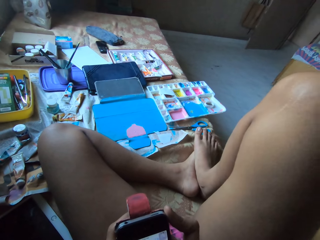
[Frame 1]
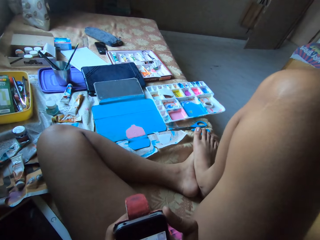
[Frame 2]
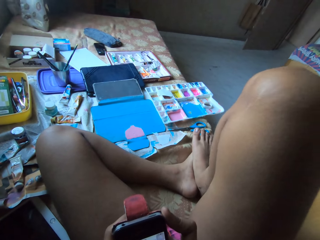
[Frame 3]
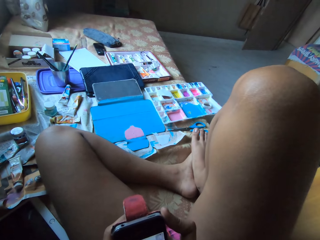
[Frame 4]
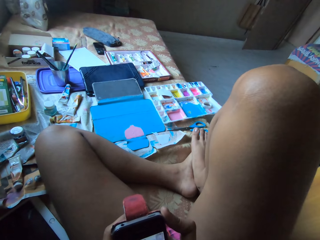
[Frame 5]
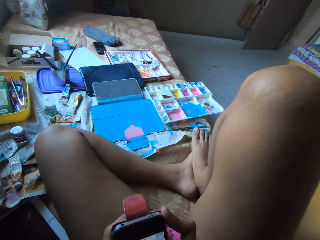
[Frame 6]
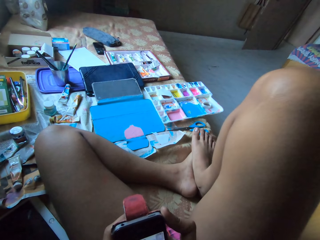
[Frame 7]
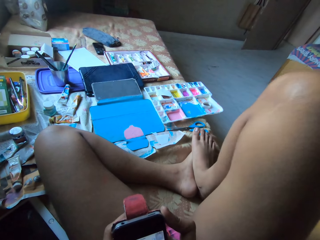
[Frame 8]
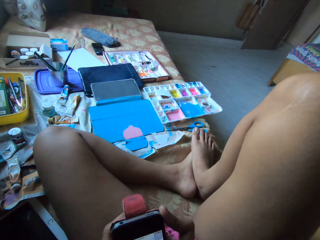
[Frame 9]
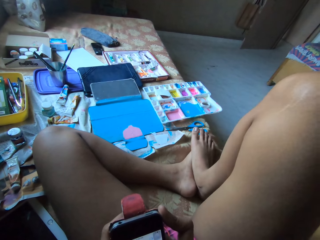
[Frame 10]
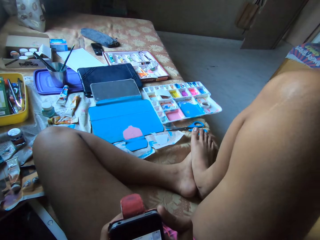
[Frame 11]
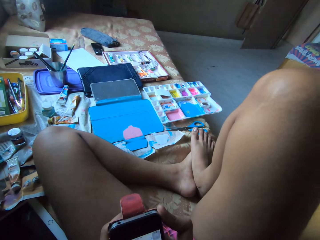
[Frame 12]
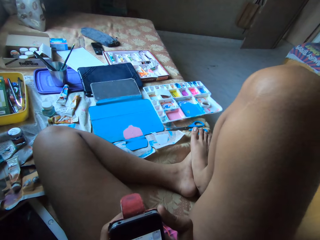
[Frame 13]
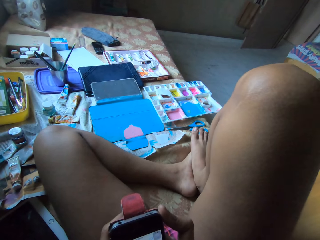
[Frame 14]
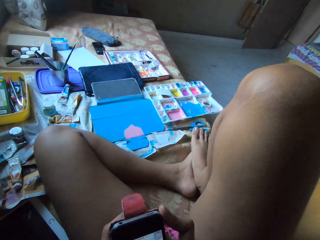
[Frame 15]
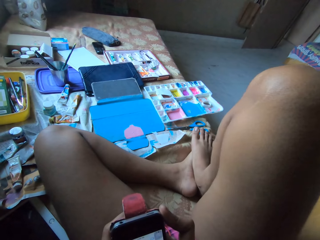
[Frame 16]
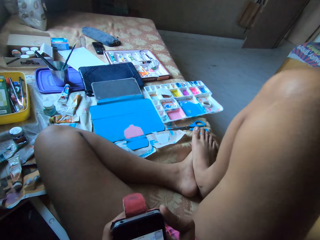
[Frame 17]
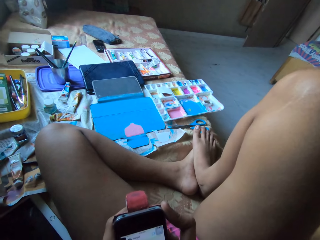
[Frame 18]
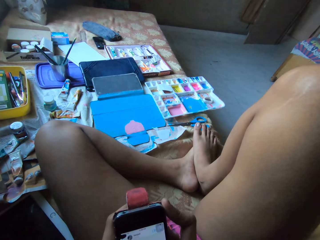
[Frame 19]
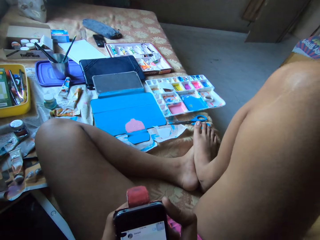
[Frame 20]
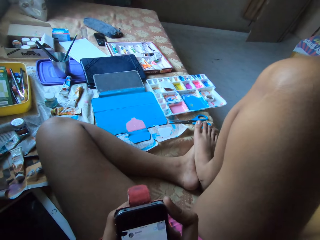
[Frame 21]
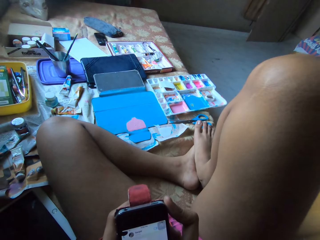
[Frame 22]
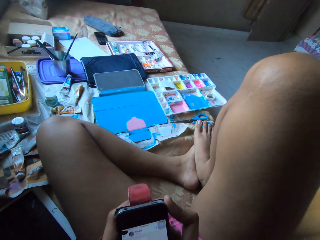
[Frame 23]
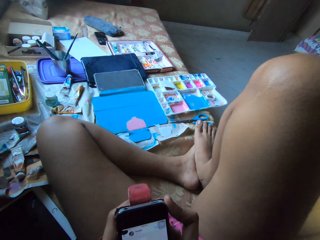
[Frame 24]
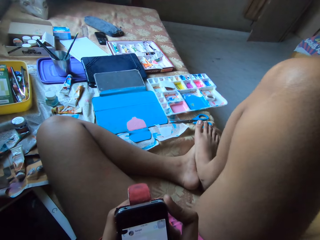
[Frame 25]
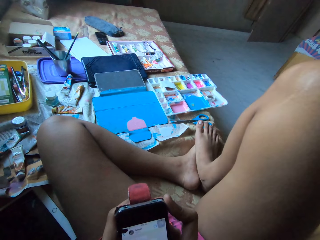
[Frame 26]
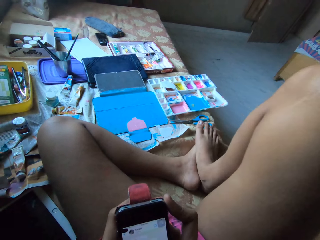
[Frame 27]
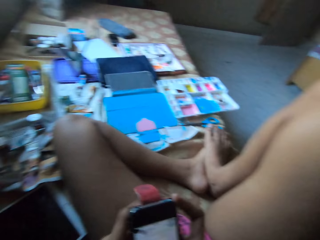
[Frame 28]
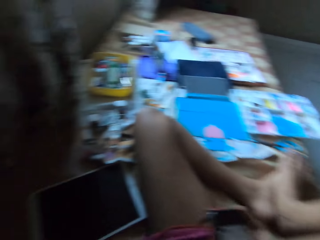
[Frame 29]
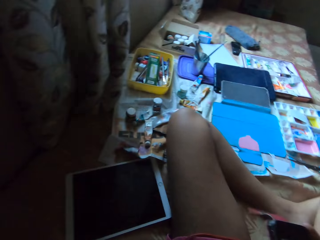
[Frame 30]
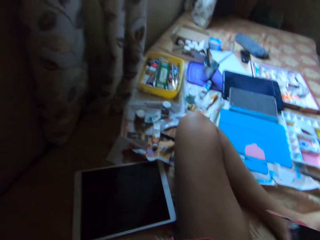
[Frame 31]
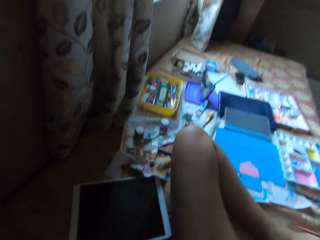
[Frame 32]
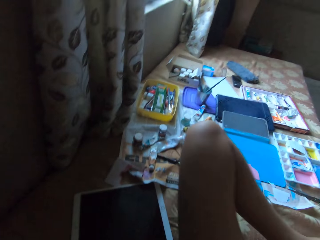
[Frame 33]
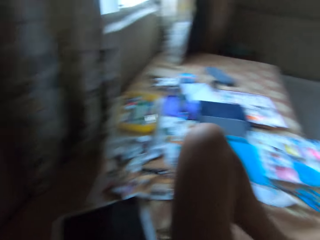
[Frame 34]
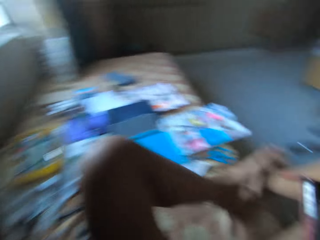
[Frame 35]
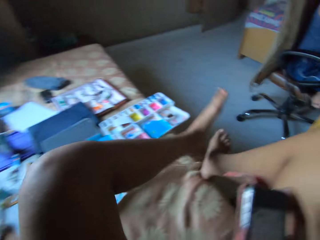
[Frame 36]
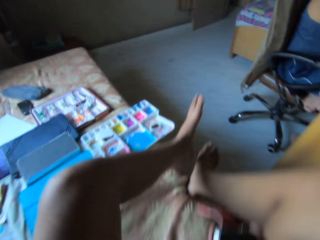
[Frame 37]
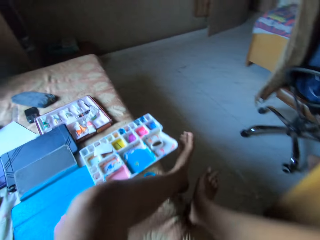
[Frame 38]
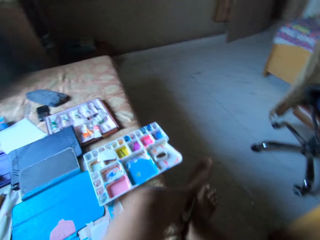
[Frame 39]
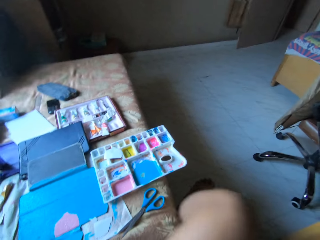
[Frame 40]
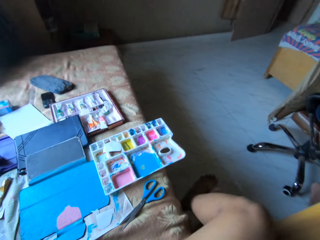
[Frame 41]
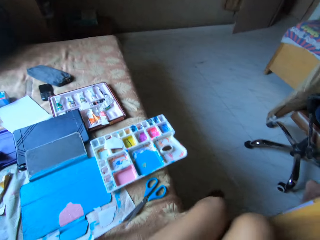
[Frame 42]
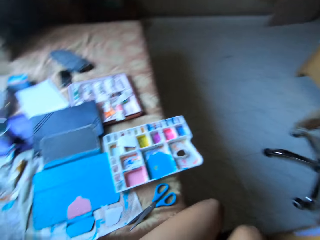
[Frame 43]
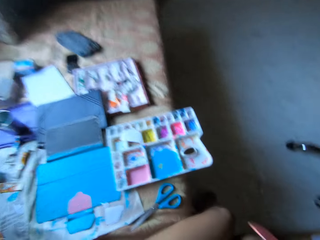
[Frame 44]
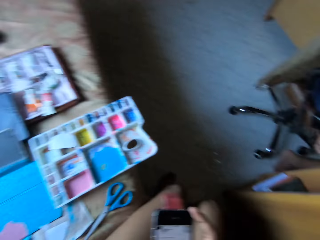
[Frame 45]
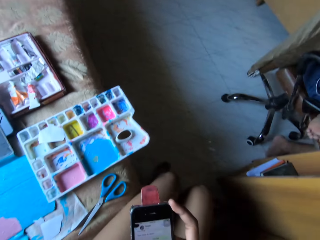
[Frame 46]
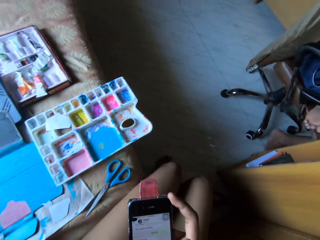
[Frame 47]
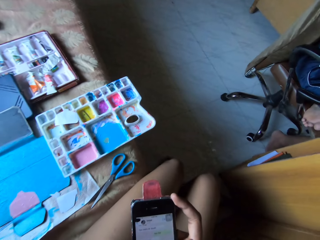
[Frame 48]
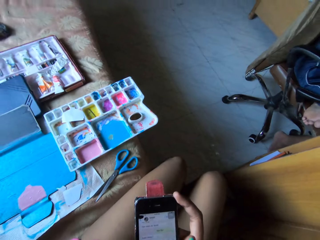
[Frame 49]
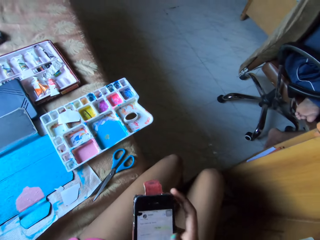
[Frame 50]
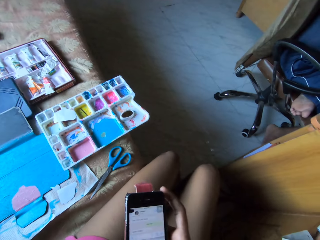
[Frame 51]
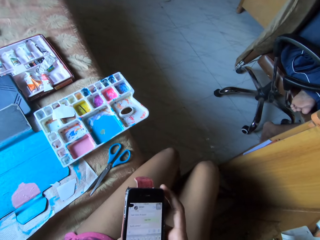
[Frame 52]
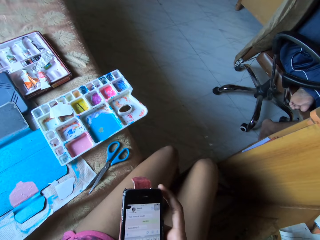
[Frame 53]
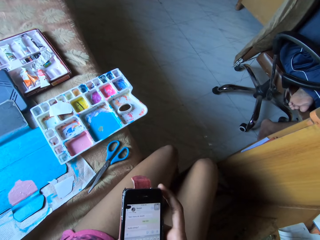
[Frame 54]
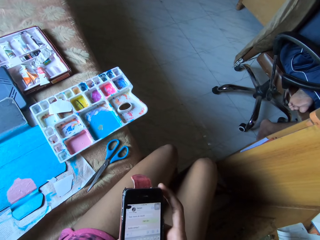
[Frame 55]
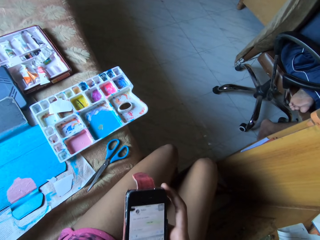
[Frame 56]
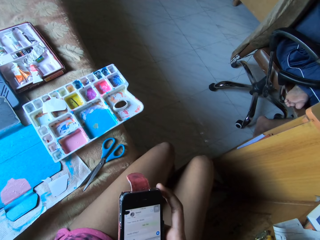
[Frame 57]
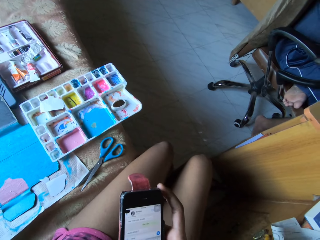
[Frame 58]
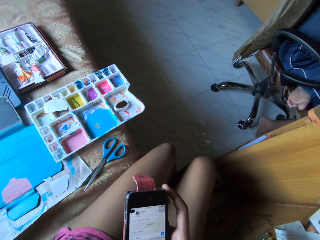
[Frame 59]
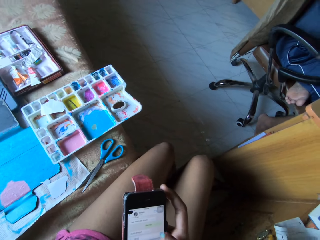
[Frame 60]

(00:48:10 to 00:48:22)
The camera wearer looks around. They move both legs. They operate the phone.

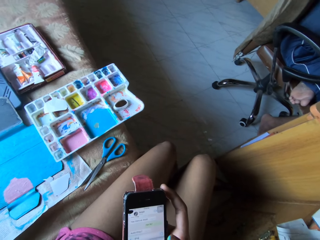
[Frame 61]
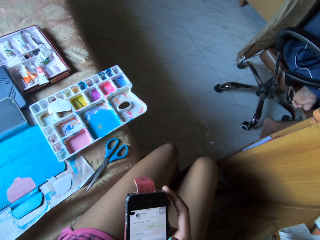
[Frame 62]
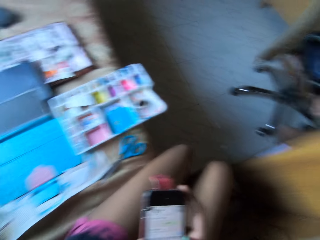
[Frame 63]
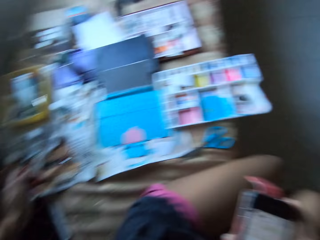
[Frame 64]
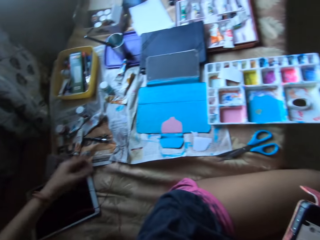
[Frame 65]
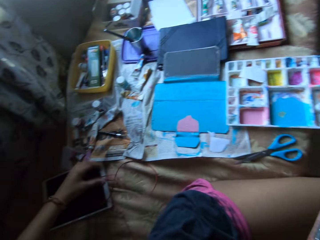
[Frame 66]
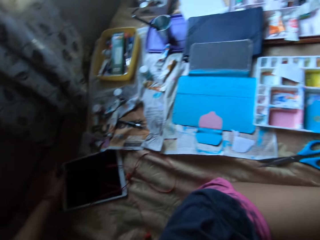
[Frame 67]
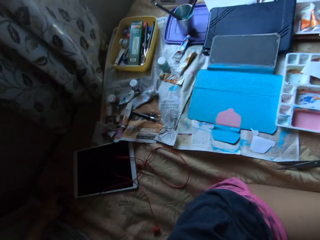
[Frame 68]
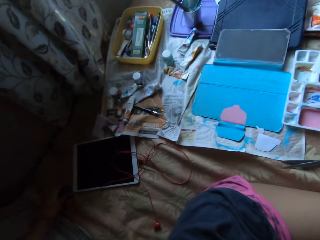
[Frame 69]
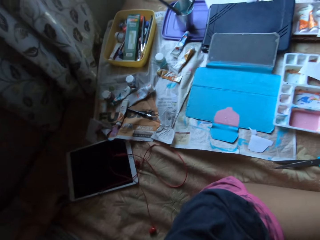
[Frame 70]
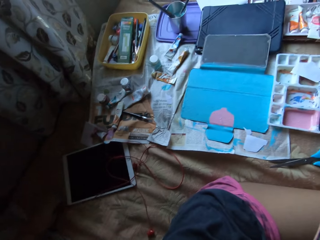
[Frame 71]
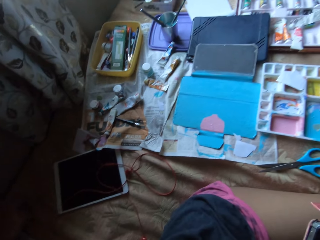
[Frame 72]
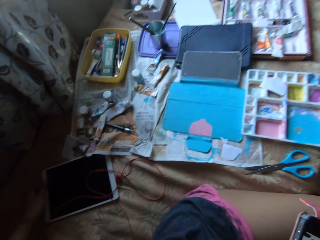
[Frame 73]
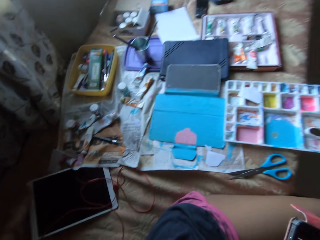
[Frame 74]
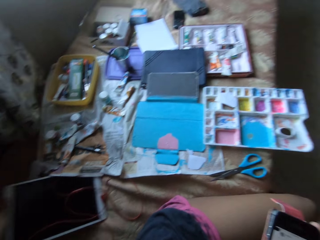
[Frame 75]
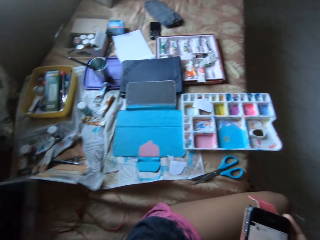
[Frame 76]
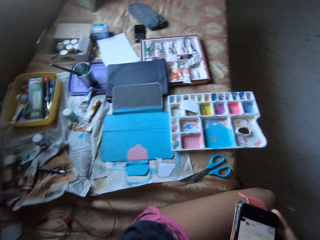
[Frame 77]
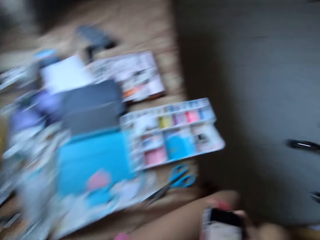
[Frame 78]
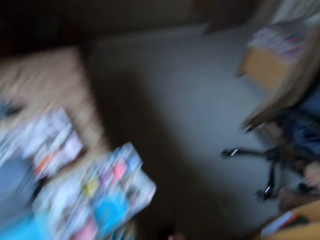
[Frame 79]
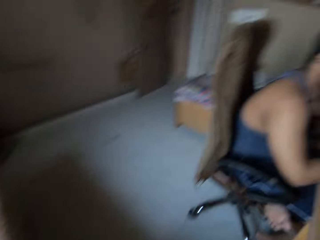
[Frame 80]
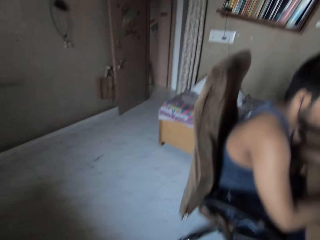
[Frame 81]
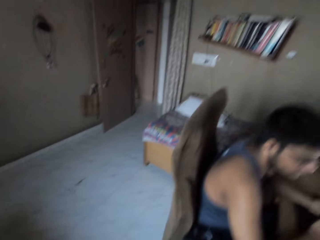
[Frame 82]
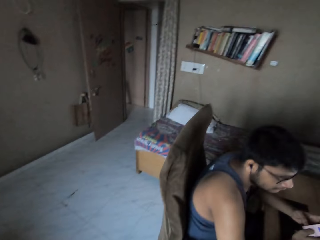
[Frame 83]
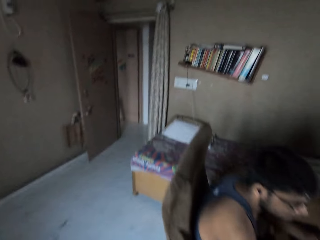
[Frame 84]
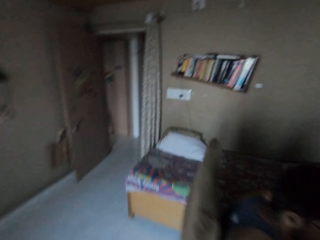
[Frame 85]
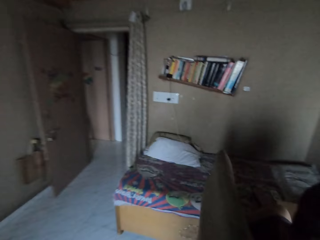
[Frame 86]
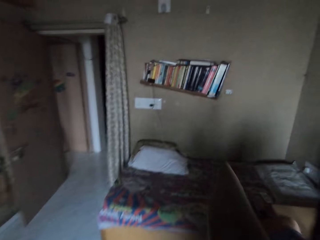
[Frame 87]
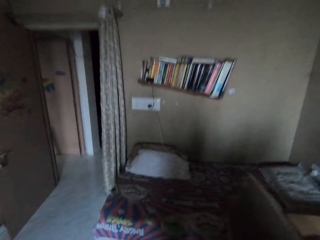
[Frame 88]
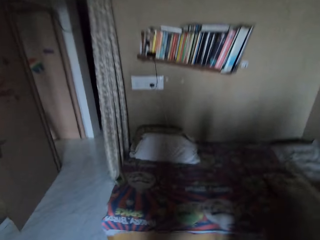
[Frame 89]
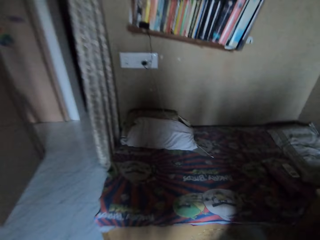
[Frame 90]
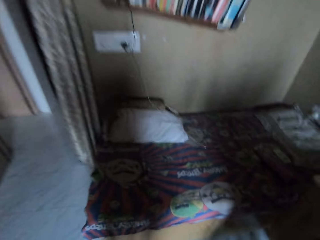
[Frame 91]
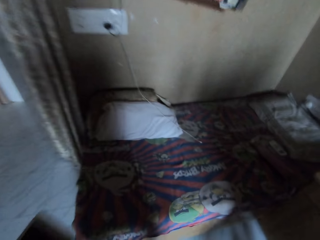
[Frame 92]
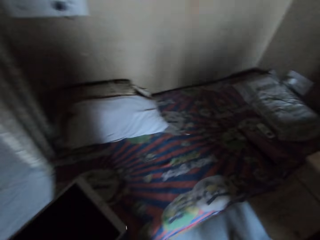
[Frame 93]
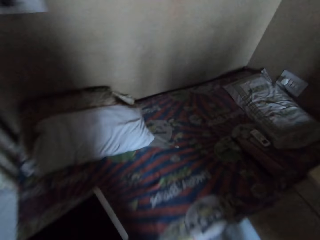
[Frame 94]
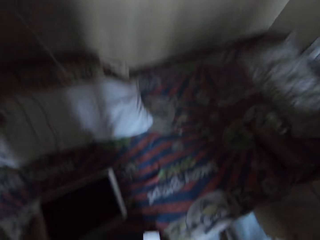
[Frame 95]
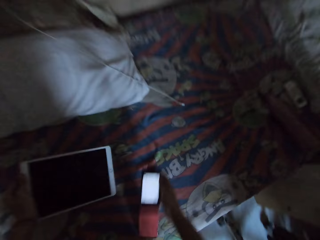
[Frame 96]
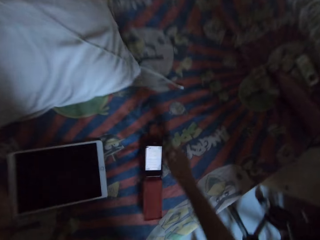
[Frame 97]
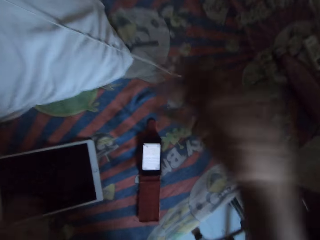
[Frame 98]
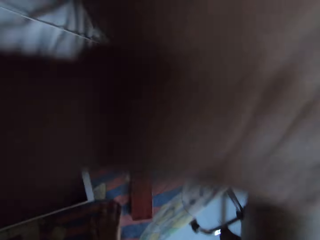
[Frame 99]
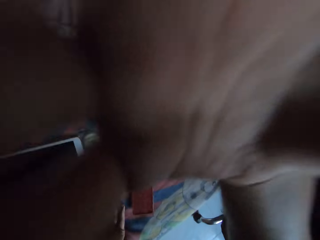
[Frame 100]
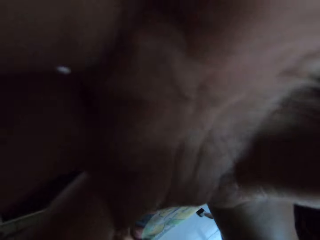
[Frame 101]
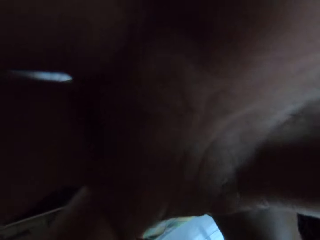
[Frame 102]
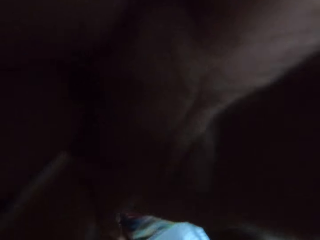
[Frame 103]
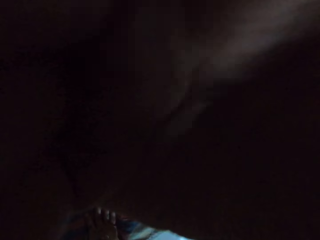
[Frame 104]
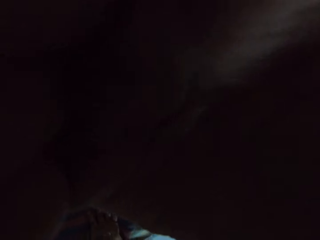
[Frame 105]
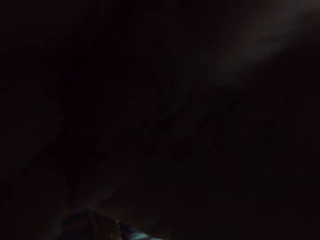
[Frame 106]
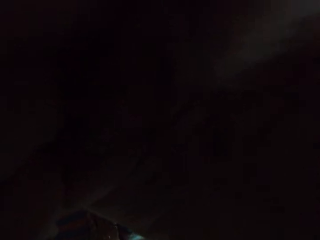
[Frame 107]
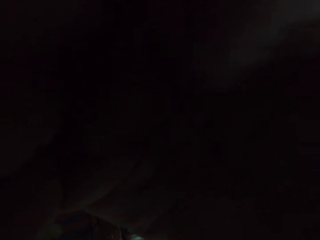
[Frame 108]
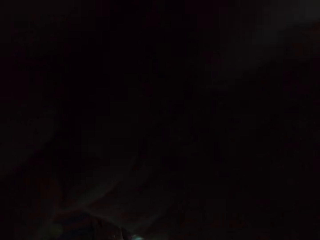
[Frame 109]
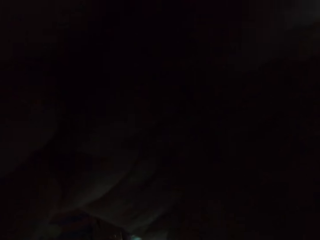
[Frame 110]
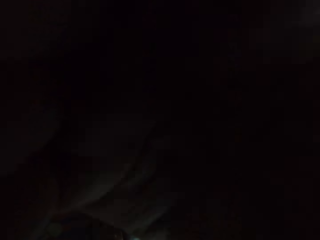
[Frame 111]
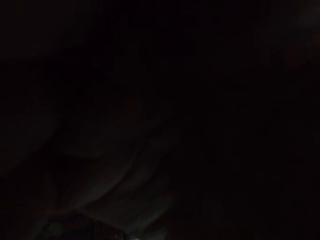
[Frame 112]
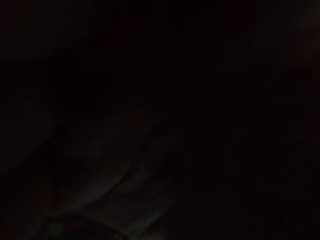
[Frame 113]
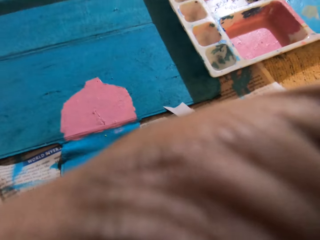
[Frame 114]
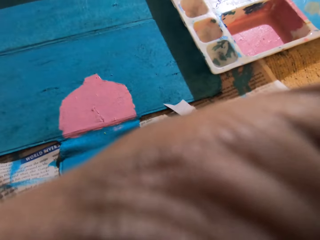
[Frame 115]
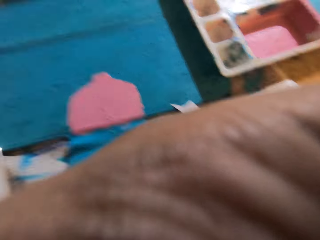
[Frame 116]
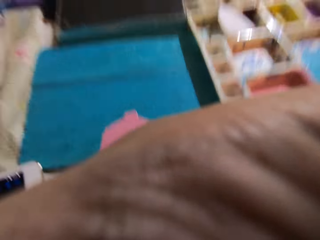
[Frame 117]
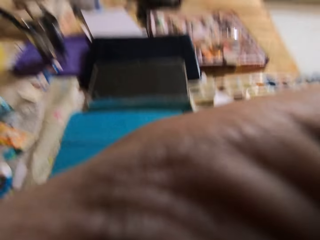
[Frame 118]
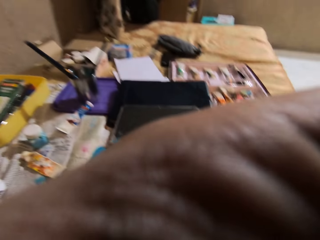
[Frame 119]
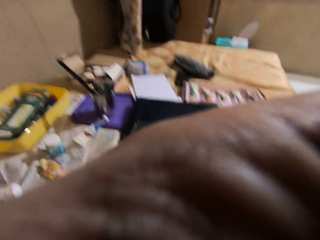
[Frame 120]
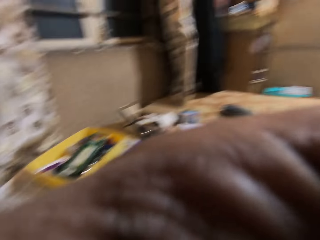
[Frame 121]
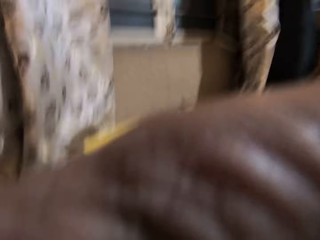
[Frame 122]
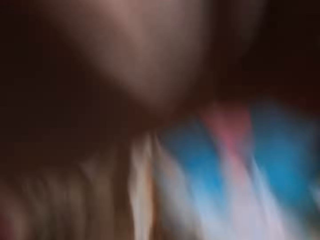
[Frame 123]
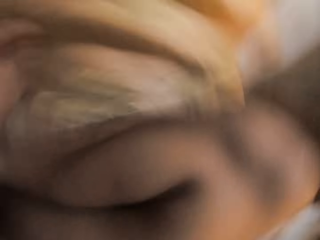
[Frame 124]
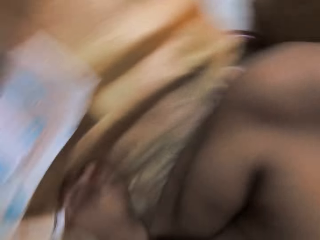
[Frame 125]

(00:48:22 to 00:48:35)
The camera wearer touches a cable. She pulls the cable. She picks the tablet from the bed with her left hand. She walks towards the bed in a bedroom. She drops the tablet on the bed with her left hand. She drops the phone on the bed with her right hand. She lifts both hands. She adjusts the camera. She holds the camera on her head with her right hand.
